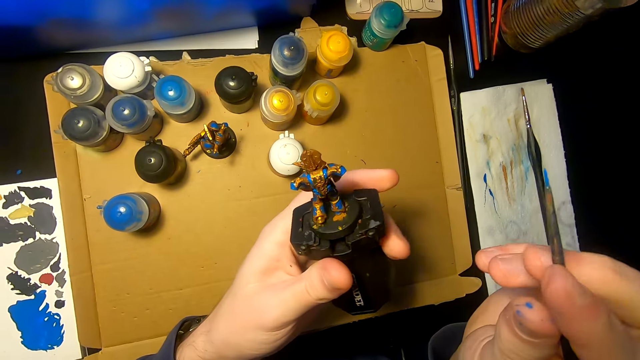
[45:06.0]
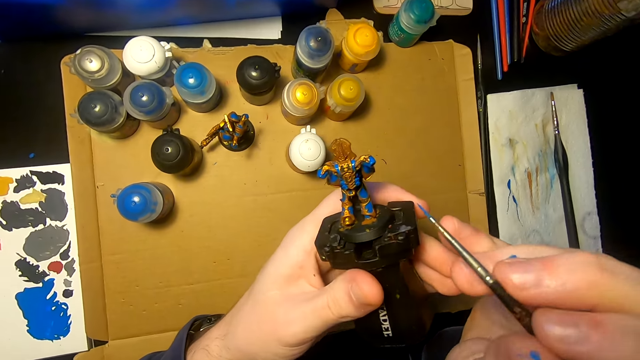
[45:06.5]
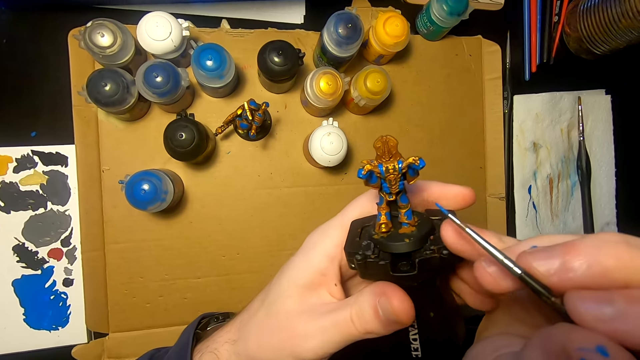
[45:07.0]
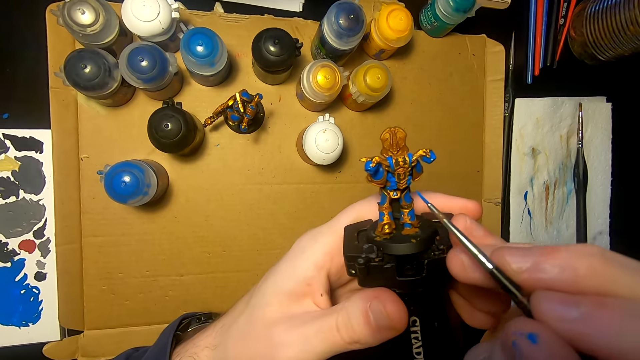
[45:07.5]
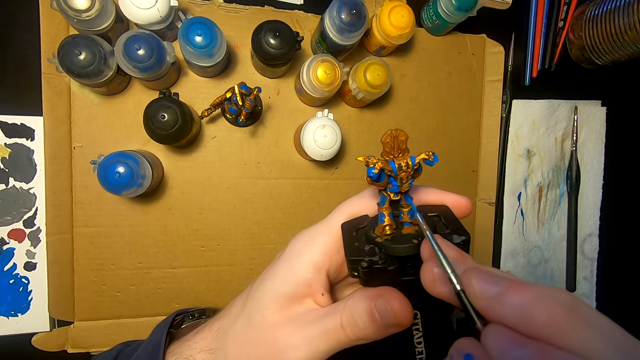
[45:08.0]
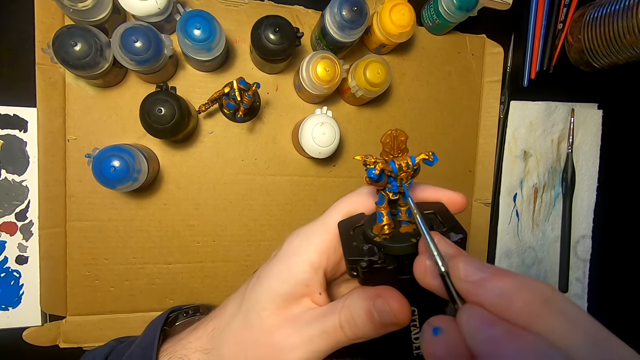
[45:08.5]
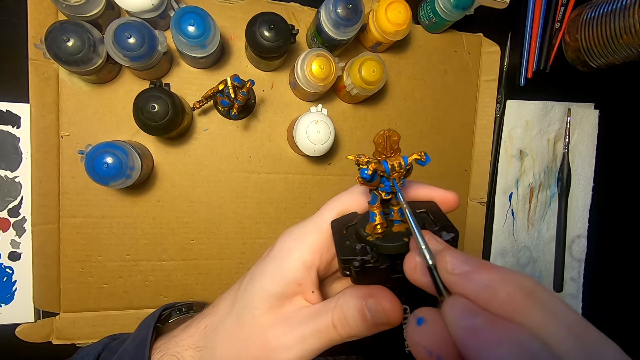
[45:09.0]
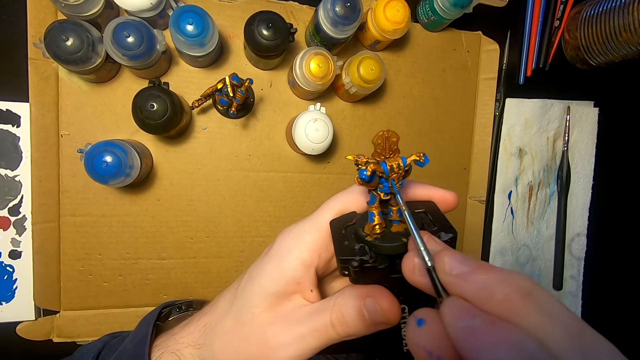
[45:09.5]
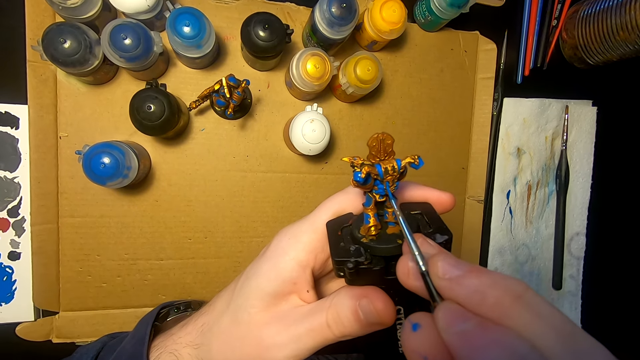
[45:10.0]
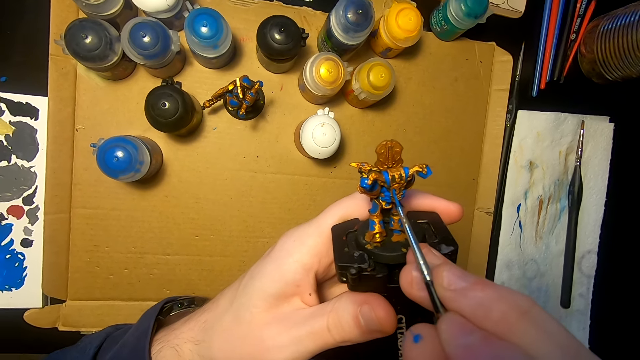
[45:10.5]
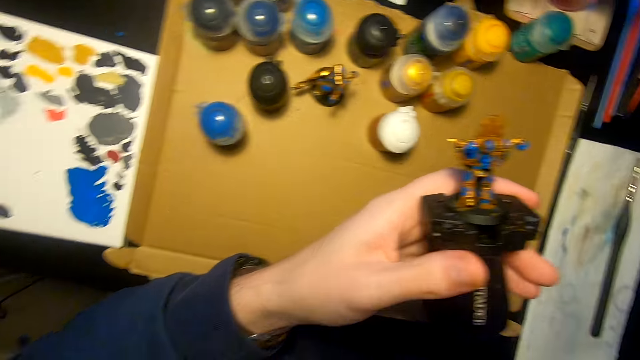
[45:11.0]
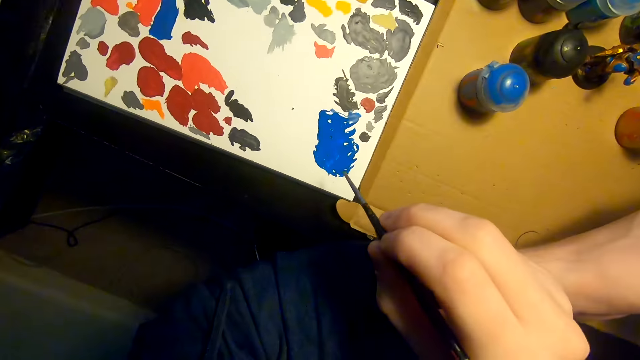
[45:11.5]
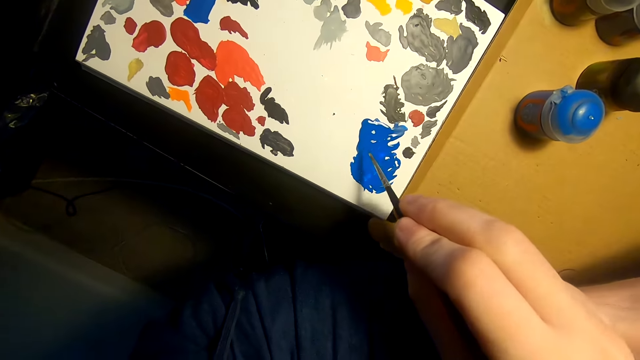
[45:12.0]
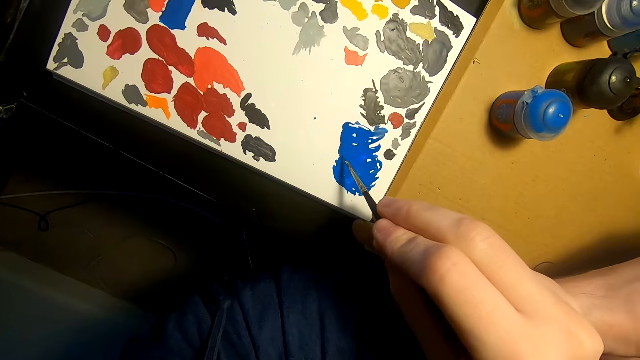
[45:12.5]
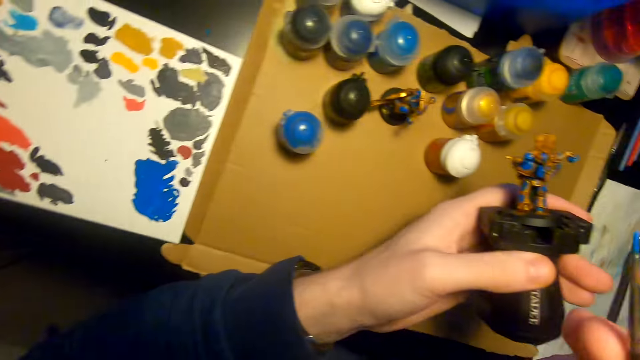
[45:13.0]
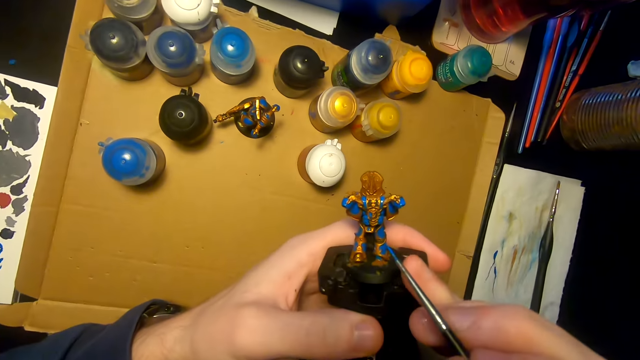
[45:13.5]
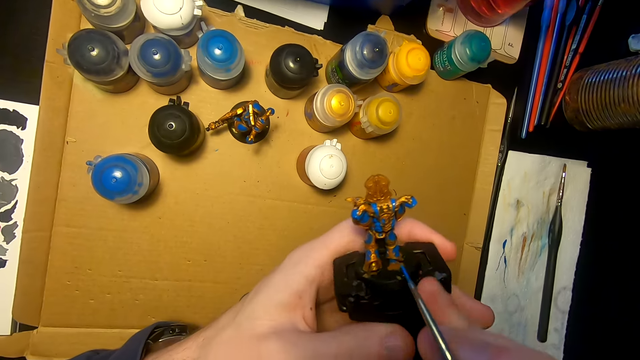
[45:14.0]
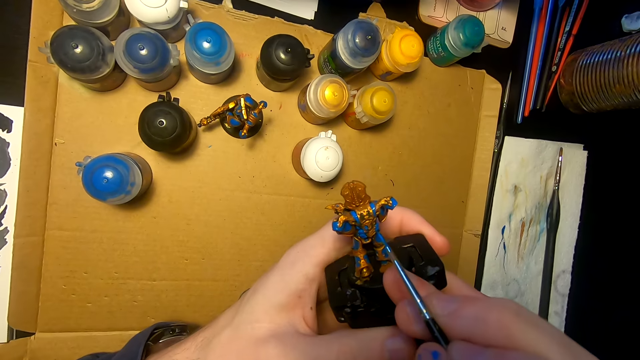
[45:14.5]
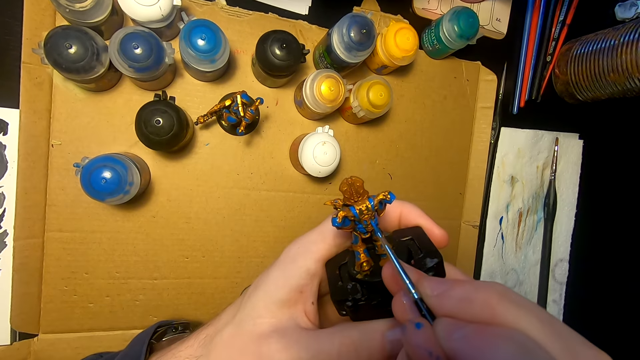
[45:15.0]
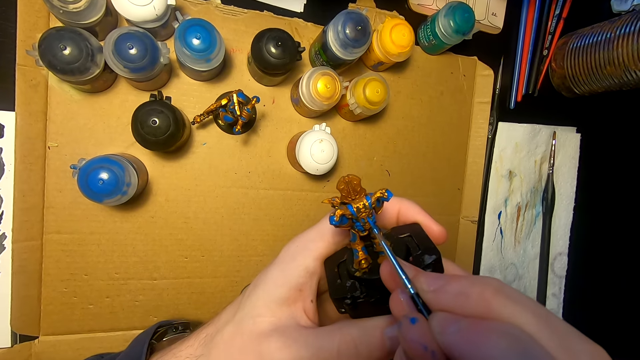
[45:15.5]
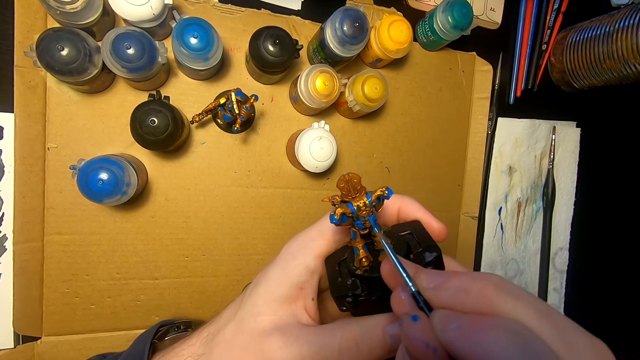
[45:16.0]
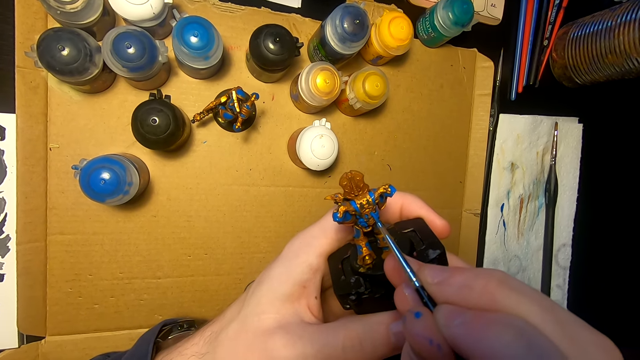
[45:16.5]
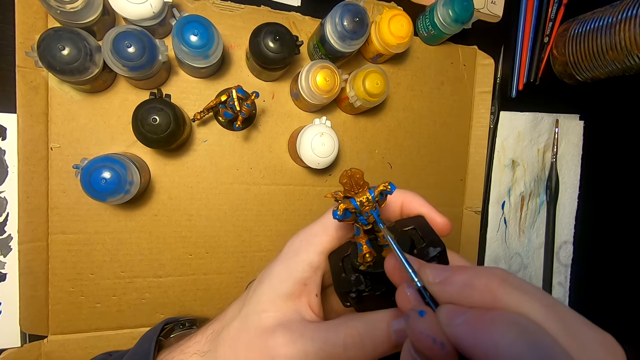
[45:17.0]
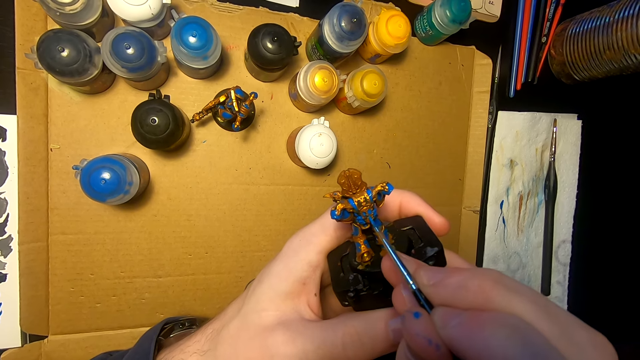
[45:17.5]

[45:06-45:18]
The camera wearer turns the sculpture. They paint the sculpture with a pen brush. They move the right hand, rub the pen brush on the paint, and lift the pen brush. They paint the sculpture with the pen brush.

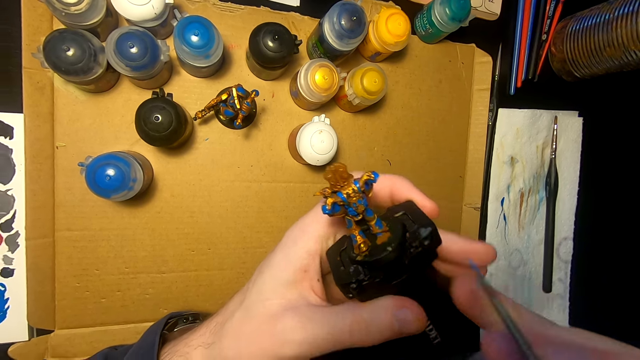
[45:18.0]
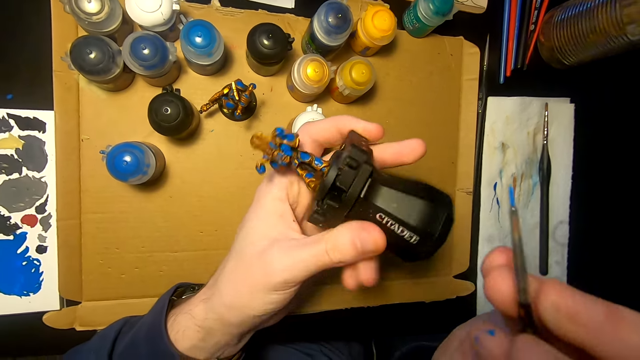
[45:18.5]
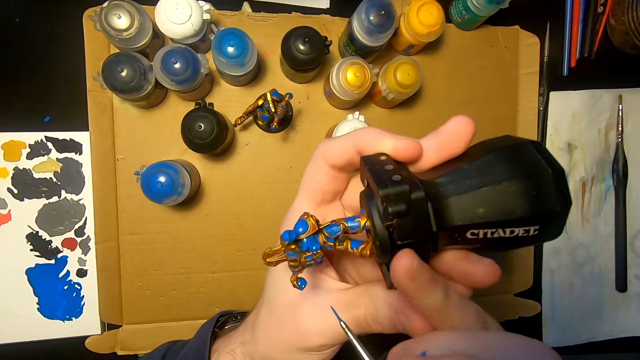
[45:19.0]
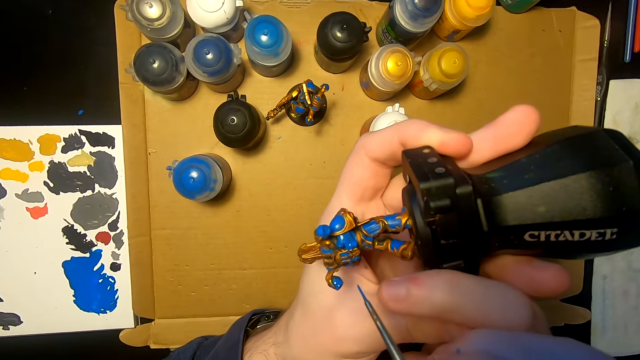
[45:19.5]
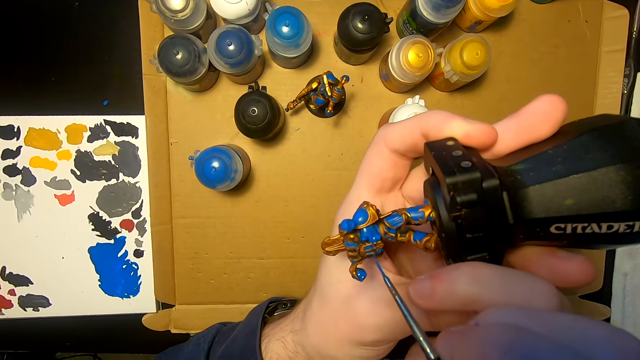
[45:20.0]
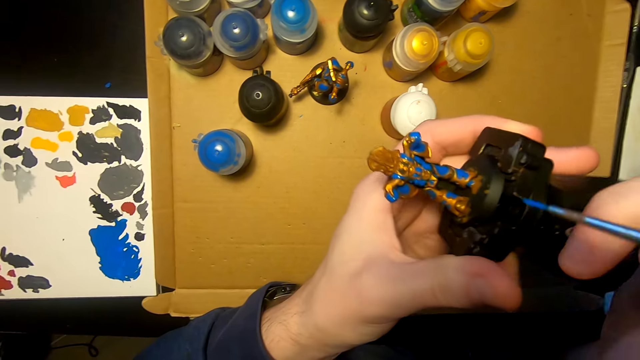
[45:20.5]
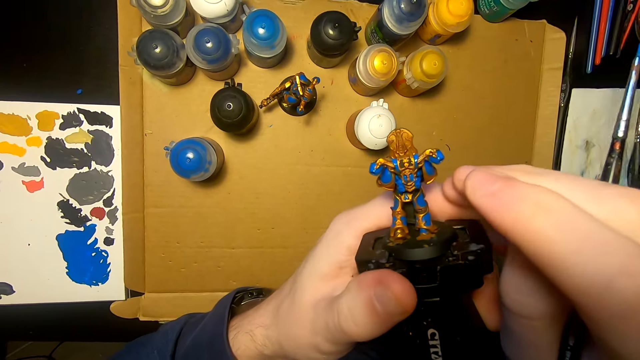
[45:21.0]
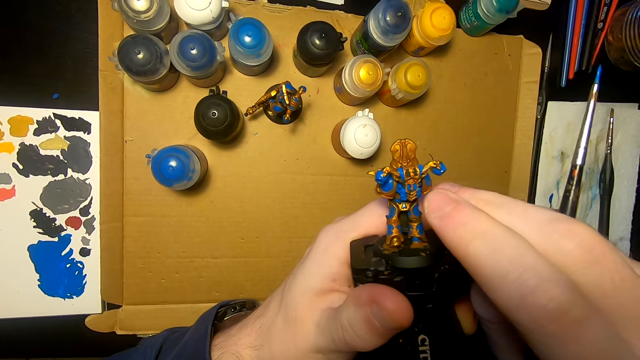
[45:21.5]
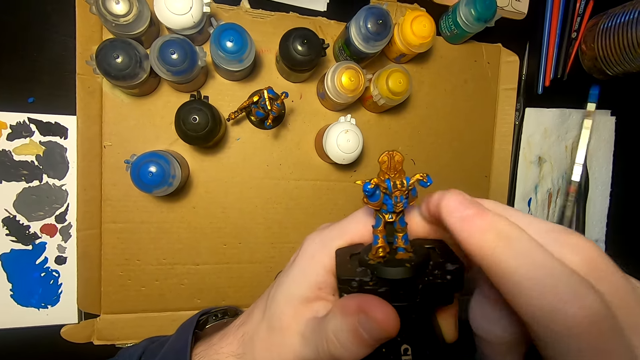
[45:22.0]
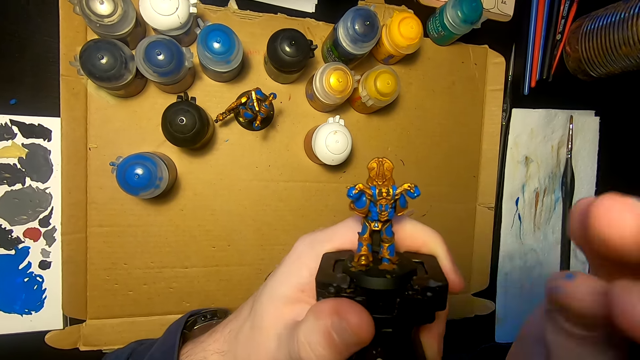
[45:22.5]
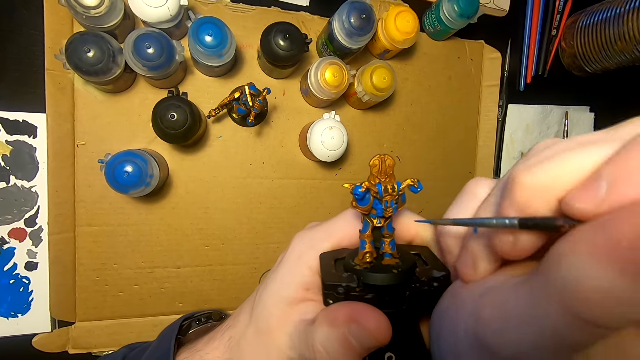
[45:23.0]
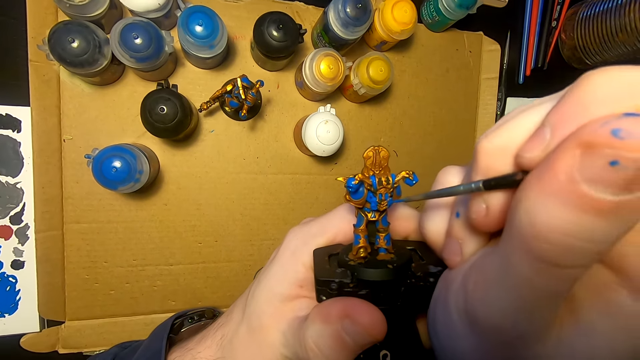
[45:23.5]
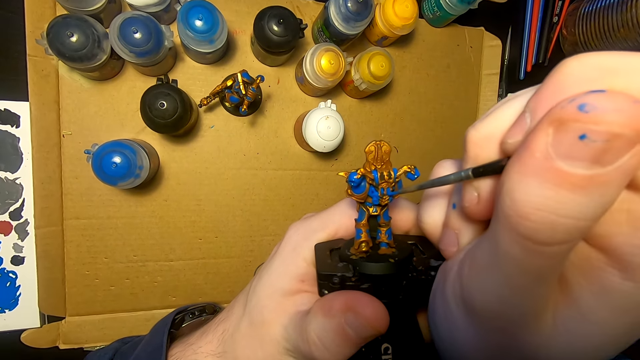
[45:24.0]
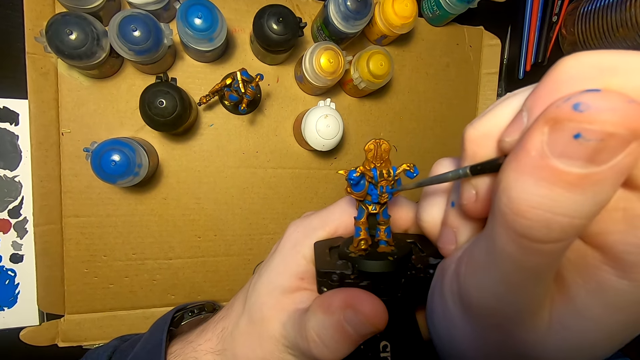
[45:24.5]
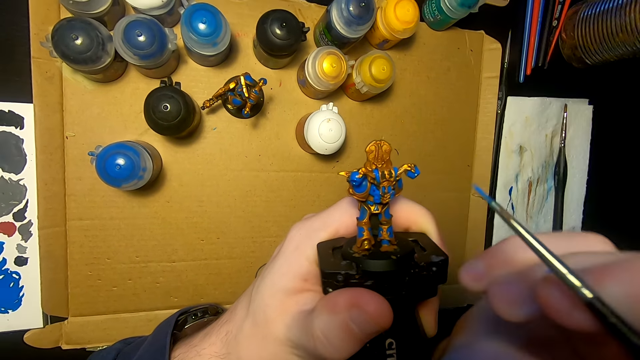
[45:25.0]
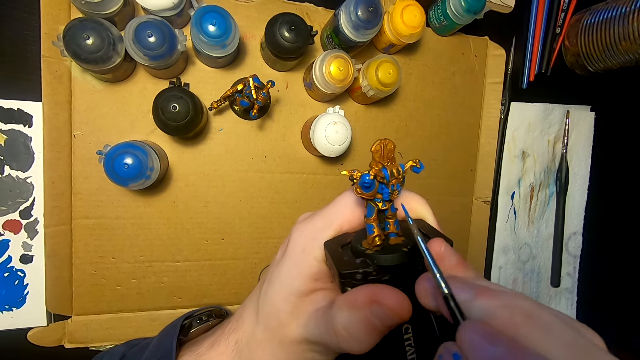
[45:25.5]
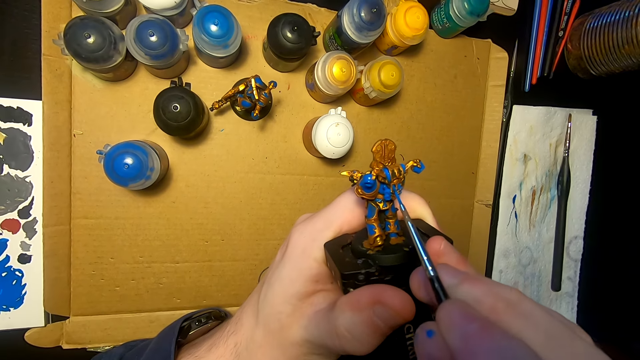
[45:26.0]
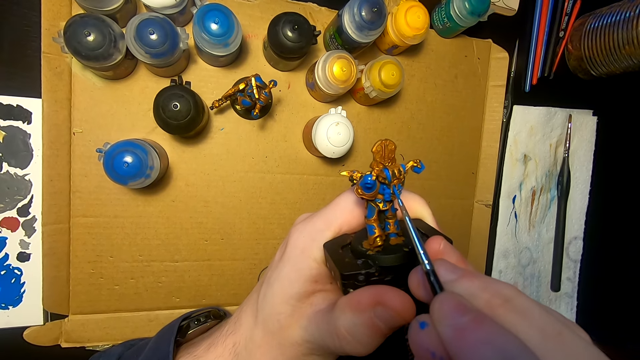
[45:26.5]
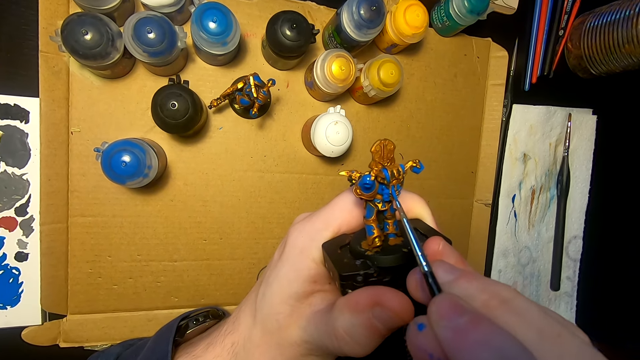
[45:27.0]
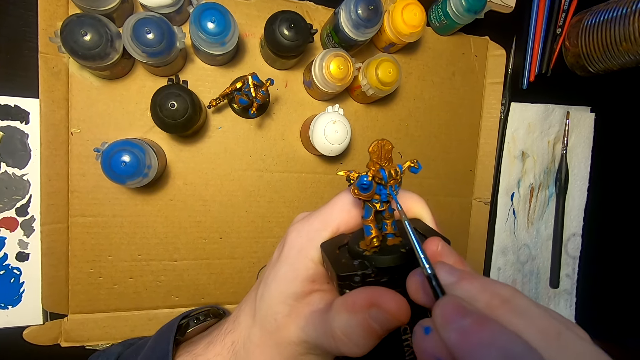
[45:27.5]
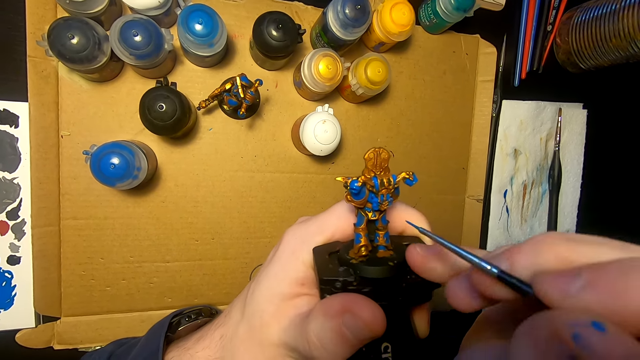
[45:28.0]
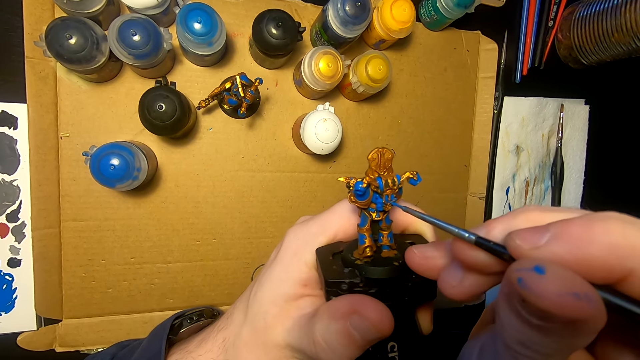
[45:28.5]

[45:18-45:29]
The camera wearer moves the right hand, turns the sculpture, moves the right hand again, moves the sculpture, and holds the sculpture. They wipe the figurine. They move the right hand. They paint the sculpture with a pen brush. They paint the figurine with a paintbrush.
